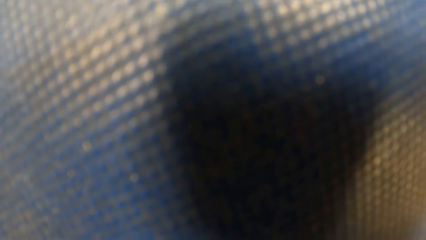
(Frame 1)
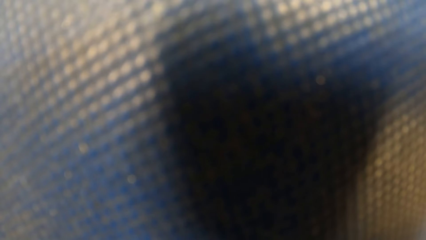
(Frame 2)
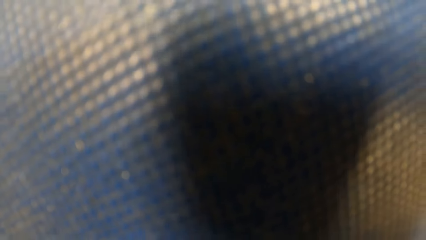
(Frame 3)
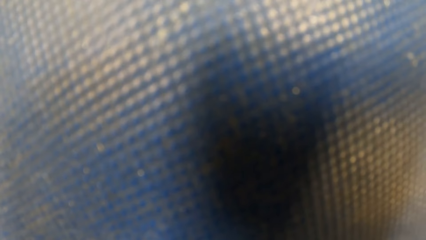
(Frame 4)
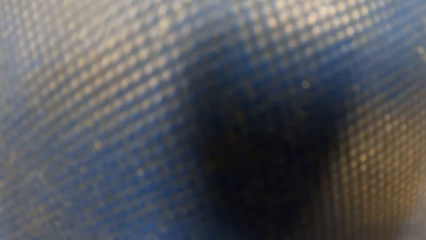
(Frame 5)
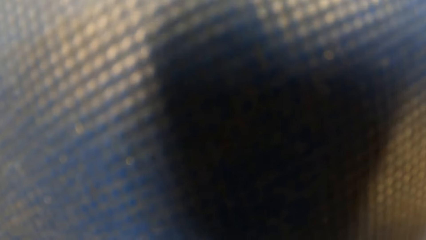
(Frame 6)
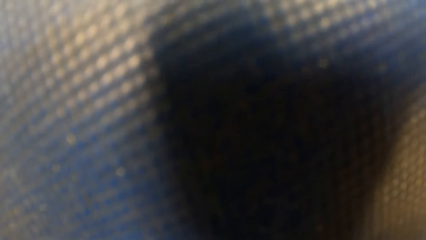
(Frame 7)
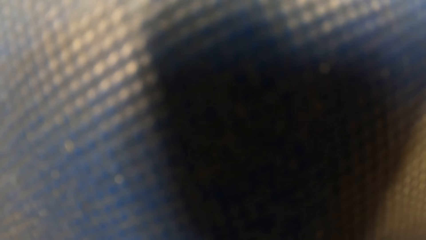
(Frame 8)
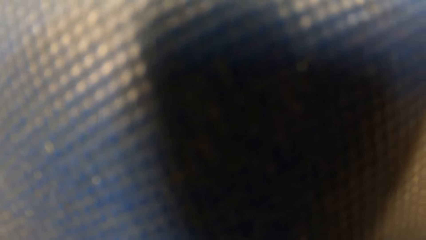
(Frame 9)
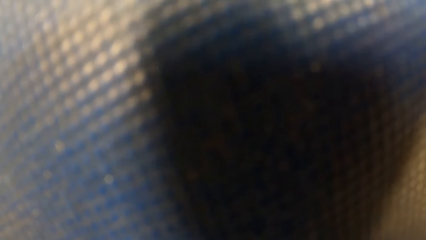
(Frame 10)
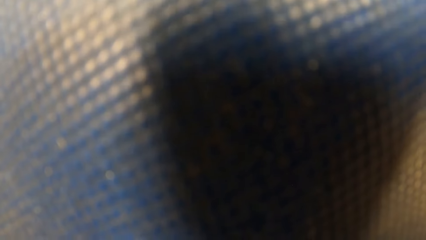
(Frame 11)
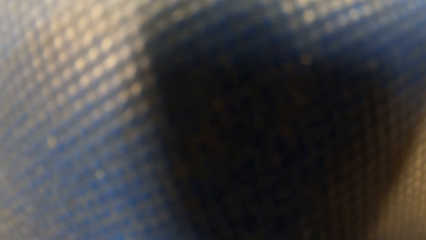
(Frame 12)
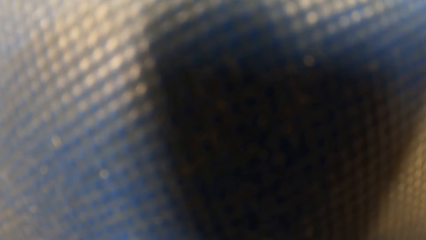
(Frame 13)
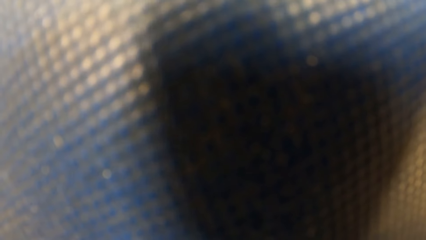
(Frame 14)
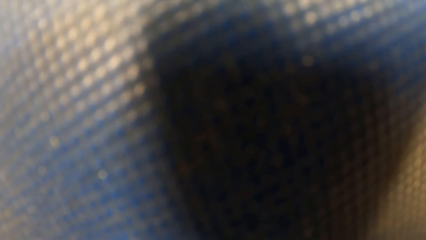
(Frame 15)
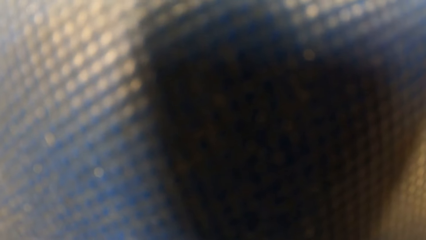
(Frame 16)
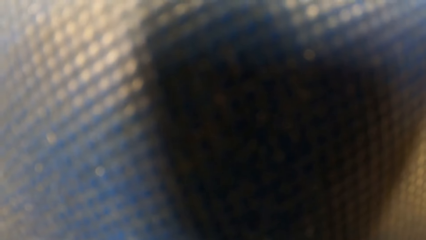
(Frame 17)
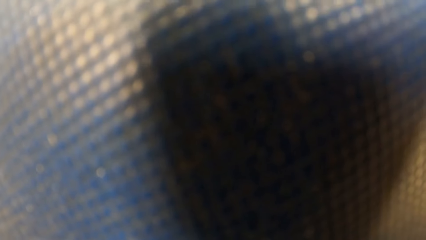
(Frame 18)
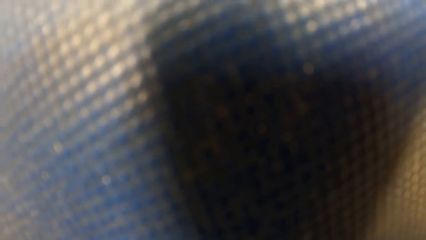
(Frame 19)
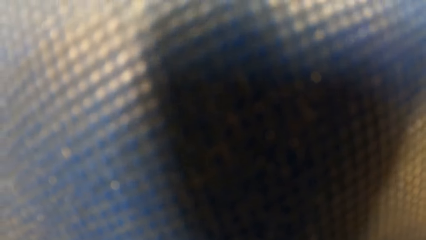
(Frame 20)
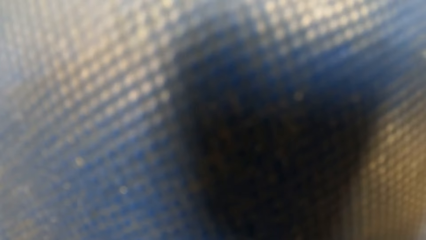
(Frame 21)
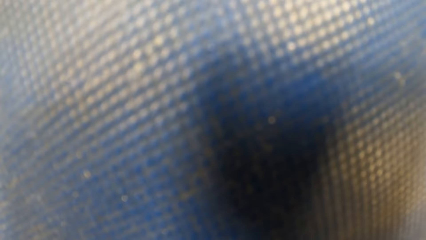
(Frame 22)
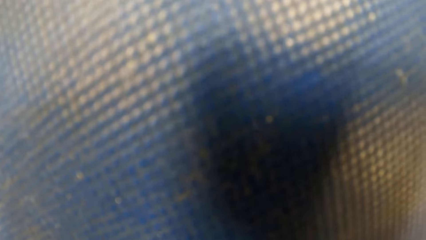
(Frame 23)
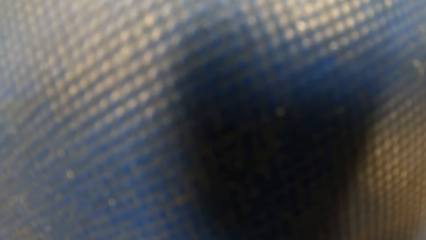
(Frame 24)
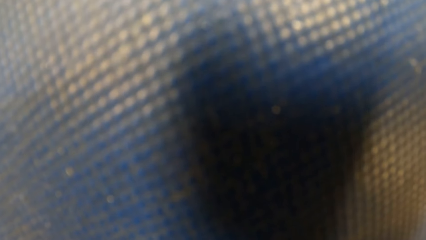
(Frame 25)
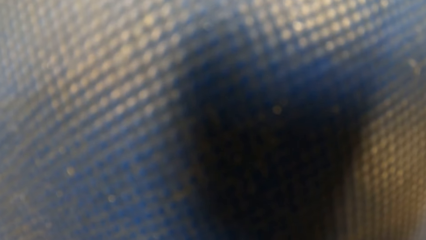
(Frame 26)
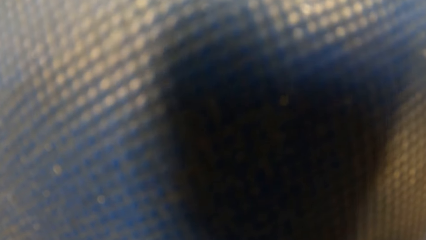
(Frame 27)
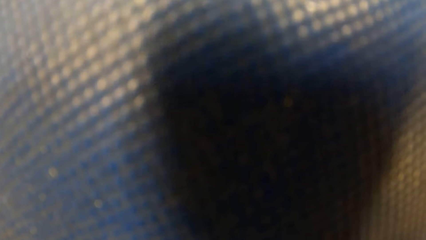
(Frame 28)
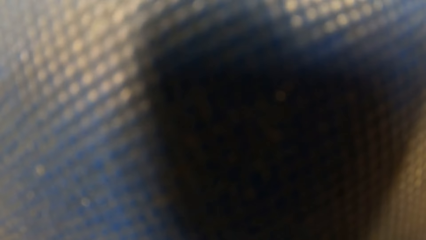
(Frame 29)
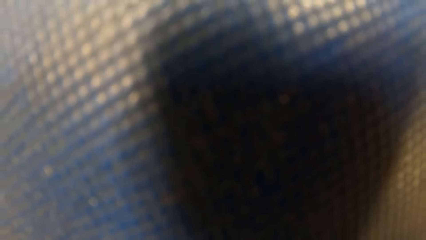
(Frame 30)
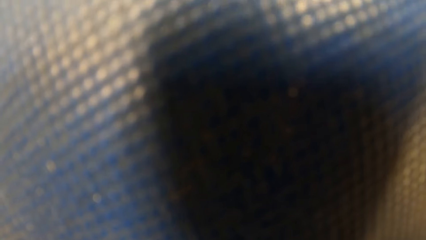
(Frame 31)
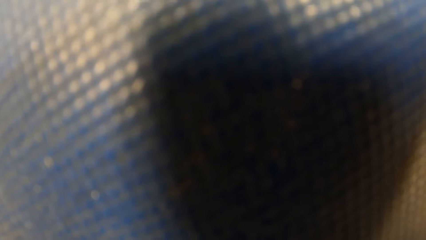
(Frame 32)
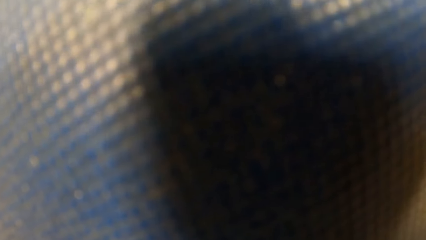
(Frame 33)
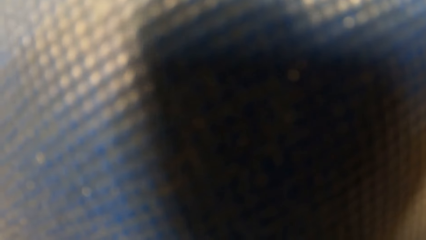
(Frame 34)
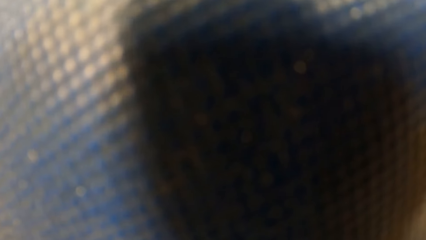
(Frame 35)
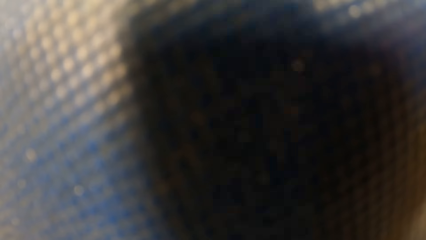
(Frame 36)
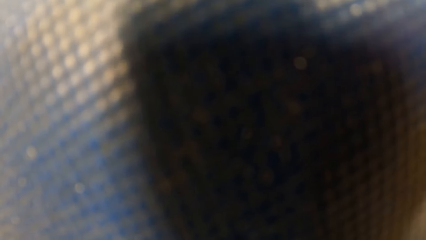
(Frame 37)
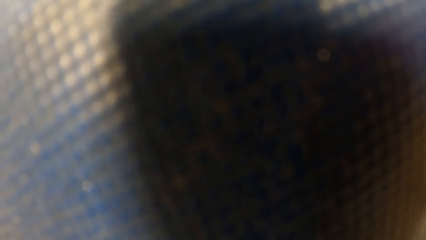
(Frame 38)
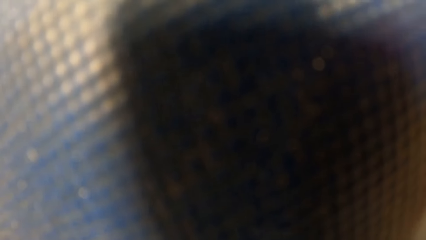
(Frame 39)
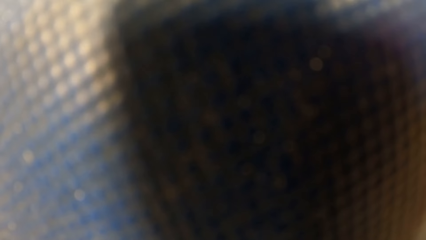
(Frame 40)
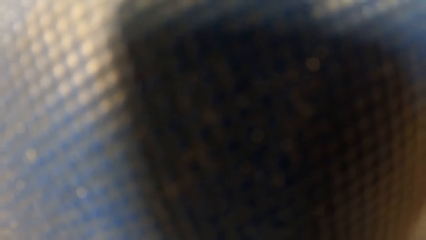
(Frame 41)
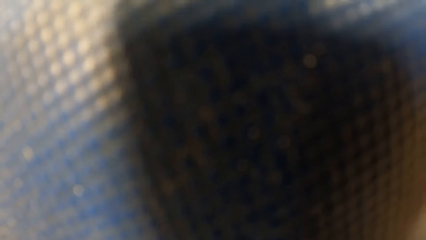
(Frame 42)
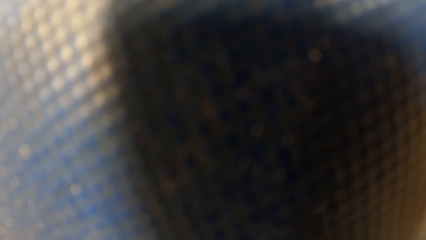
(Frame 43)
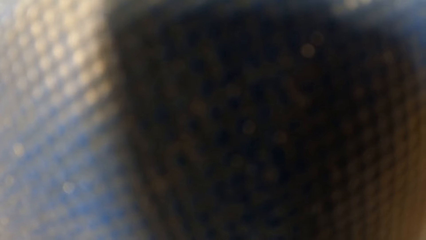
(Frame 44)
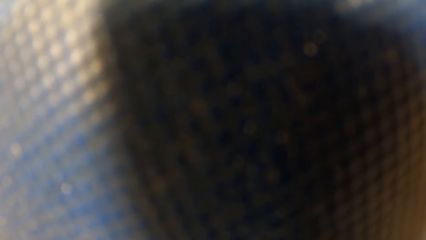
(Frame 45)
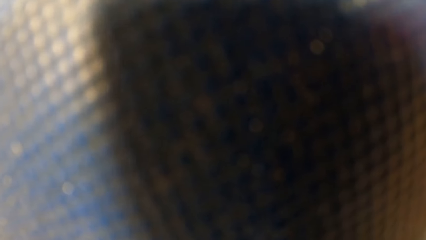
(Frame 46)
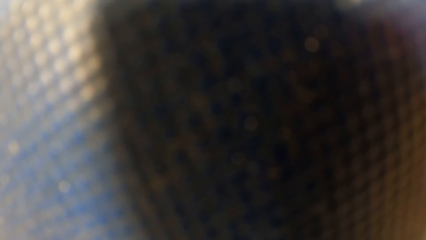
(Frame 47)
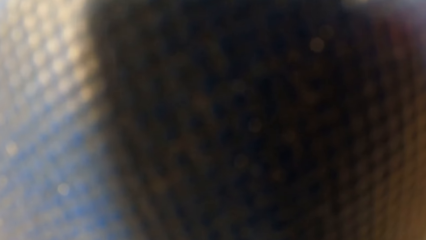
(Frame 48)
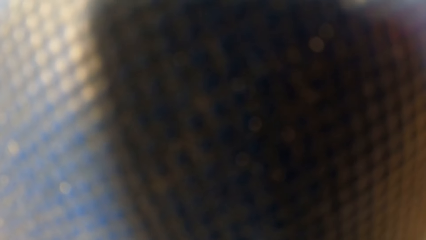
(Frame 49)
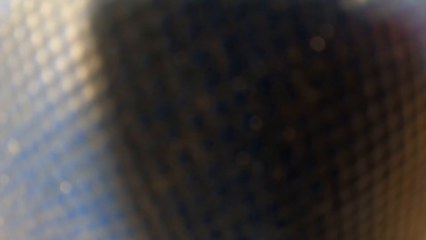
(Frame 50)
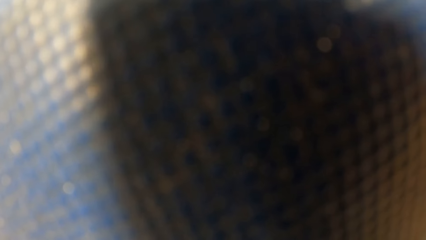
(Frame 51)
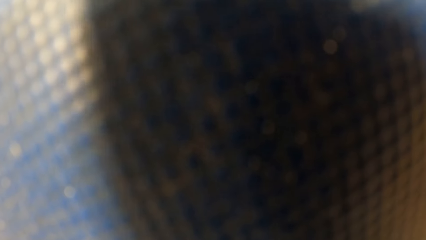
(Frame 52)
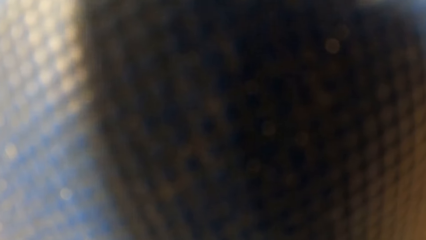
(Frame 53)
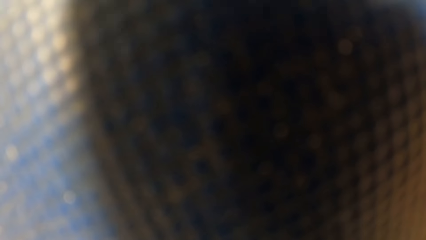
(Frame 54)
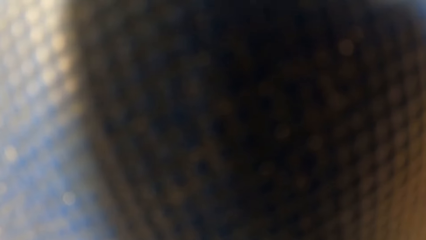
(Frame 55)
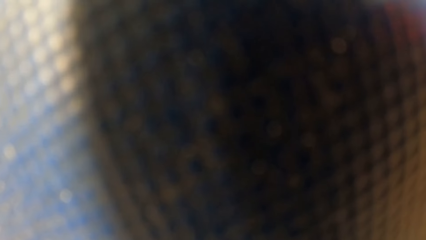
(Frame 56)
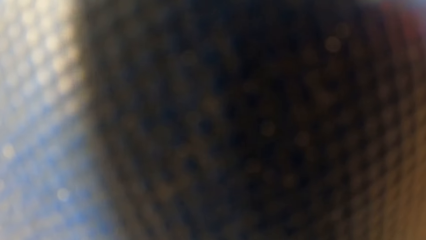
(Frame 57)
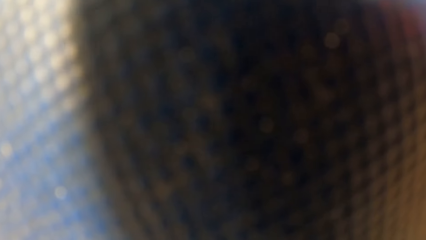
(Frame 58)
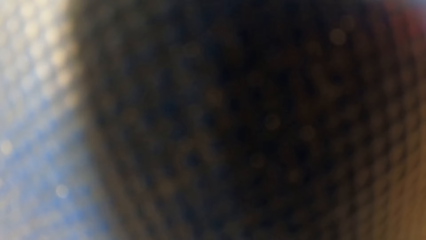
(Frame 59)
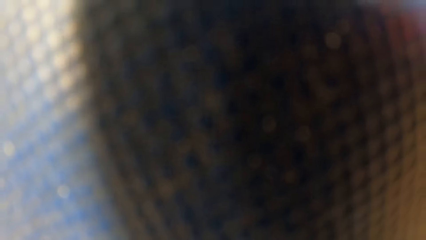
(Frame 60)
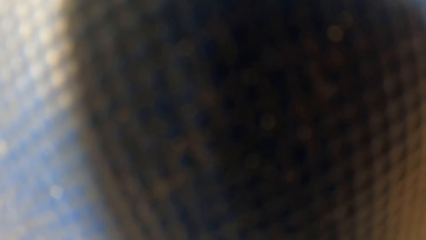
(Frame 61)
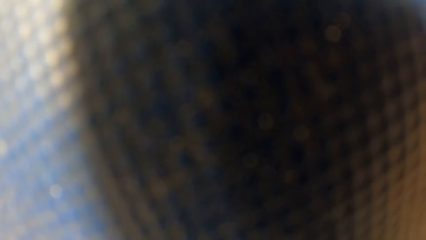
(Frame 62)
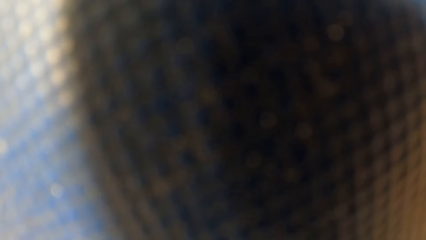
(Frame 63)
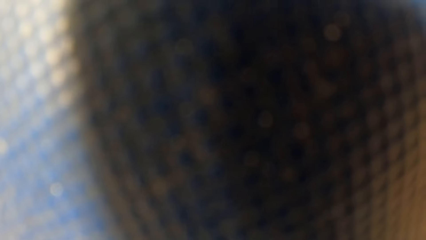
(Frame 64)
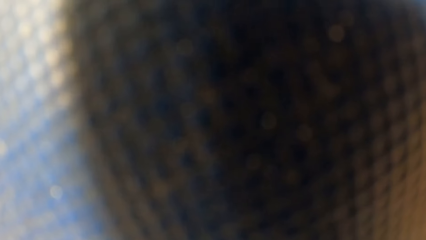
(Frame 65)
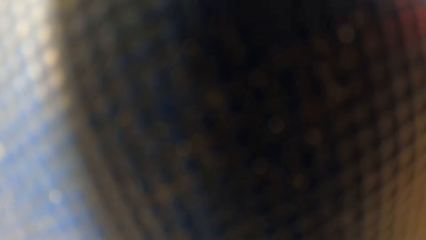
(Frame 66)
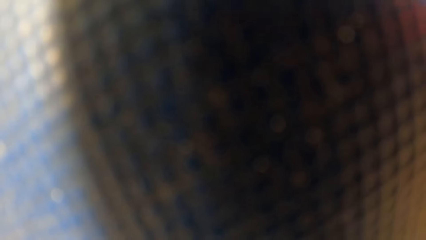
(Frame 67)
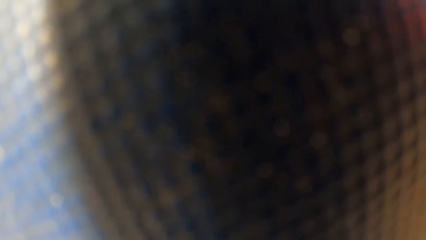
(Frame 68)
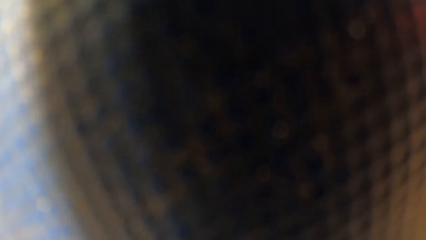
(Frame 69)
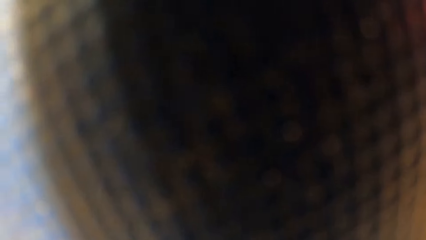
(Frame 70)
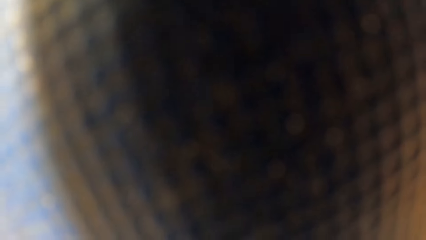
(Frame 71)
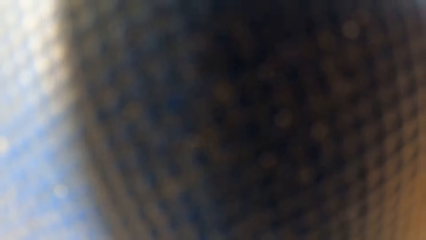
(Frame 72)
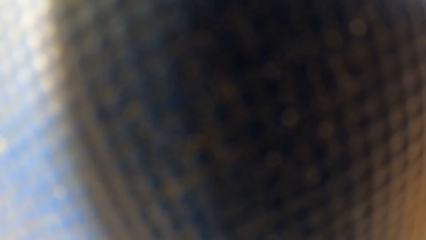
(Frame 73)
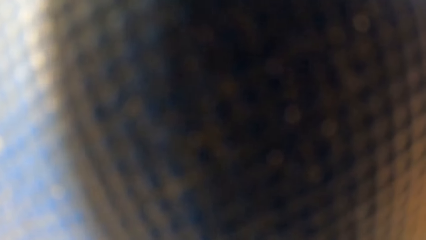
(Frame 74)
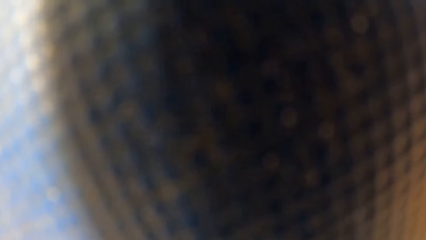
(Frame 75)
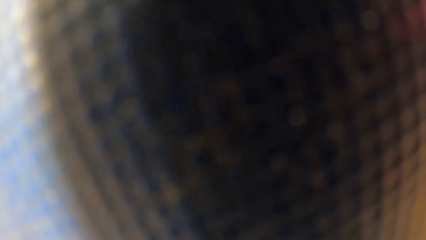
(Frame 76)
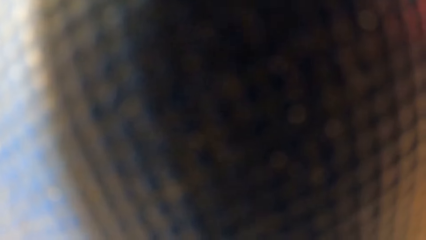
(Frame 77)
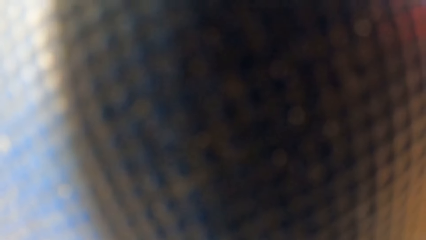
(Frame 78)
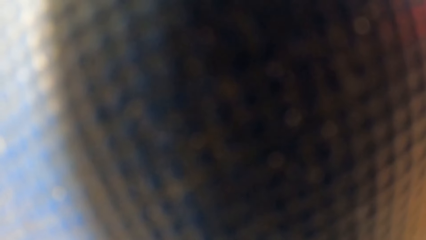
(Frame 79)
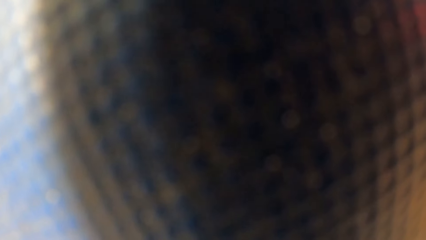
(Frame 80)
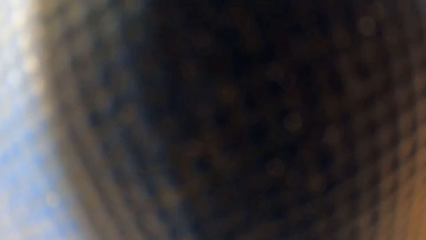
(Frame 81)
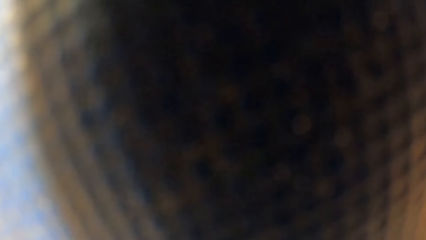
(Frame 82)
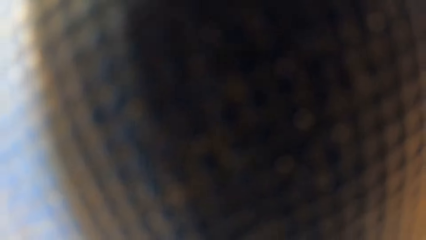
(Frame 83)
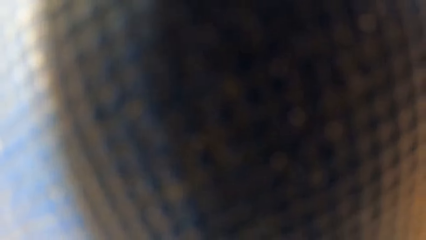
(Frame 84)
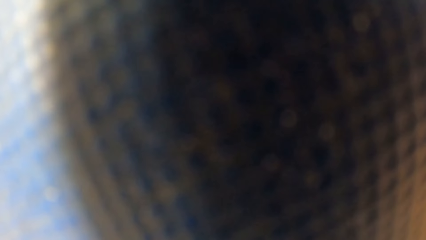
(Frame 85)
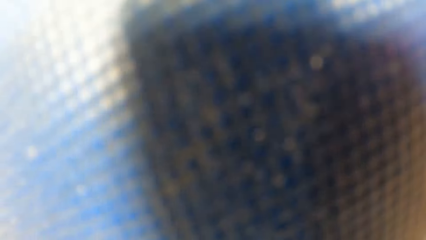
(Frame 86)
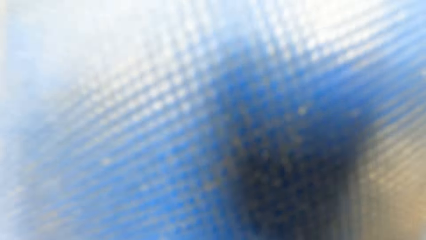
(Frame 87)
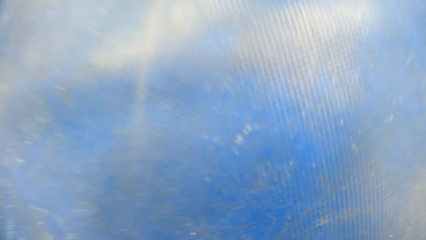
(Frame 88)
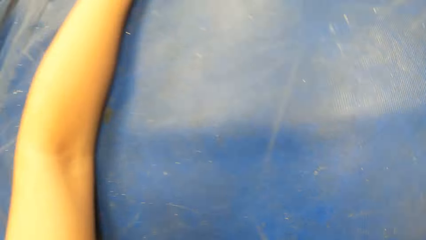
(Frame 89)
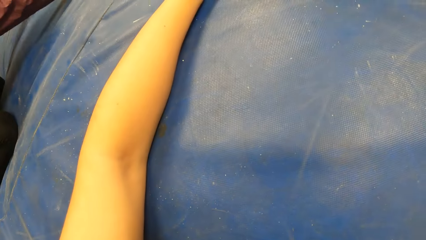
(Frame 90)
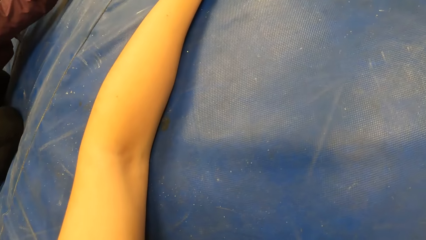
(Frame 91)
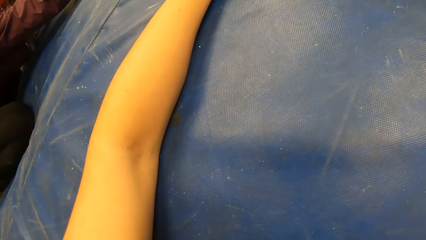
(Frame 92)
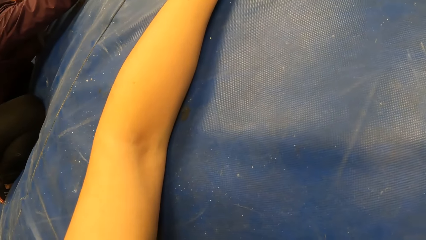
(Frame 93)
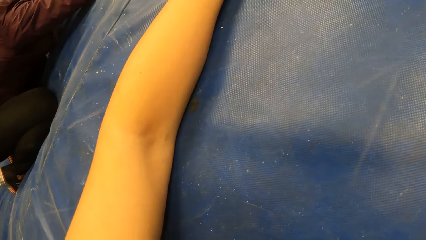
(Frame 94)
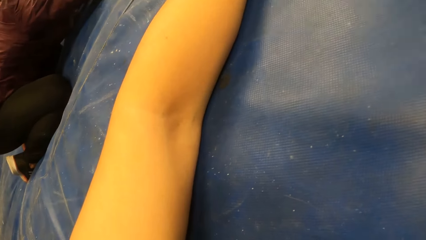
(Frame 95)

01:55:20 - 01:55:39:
The camera wearer lowers her head towards the floor.
